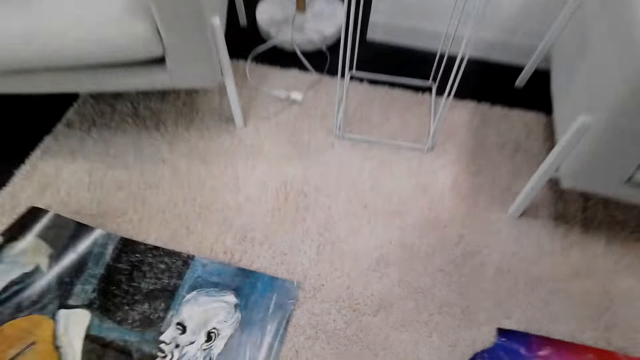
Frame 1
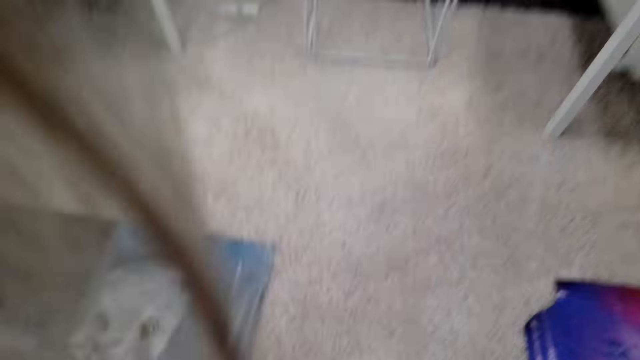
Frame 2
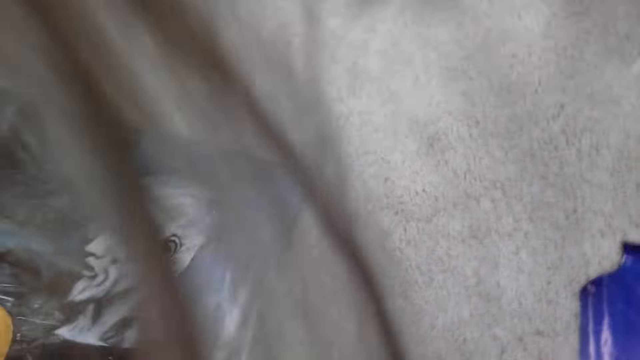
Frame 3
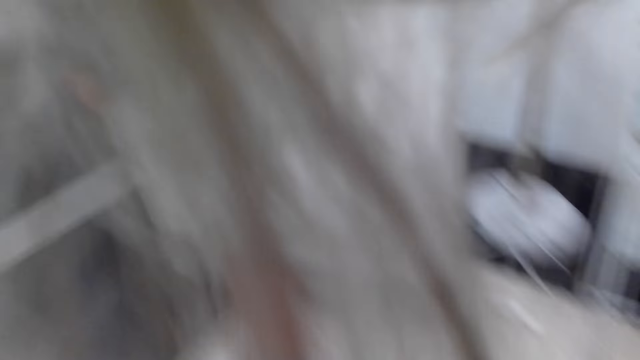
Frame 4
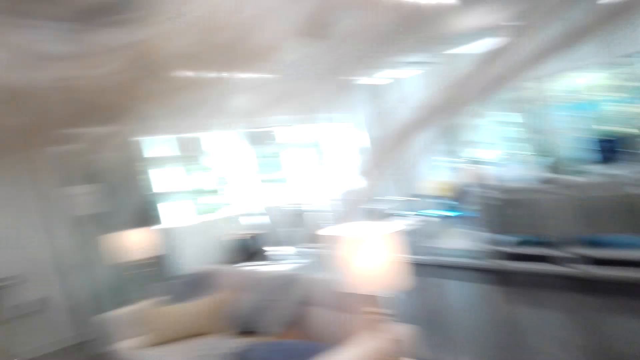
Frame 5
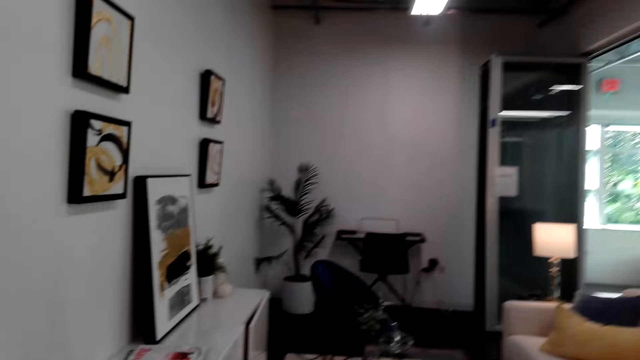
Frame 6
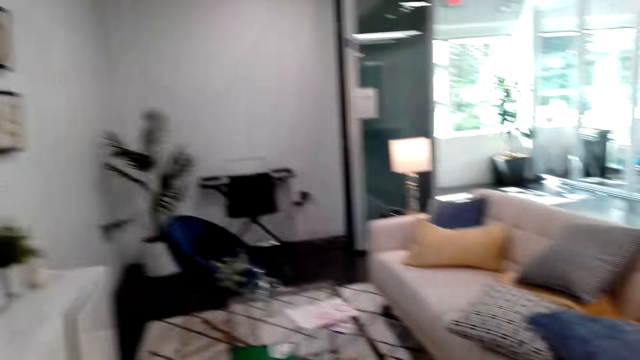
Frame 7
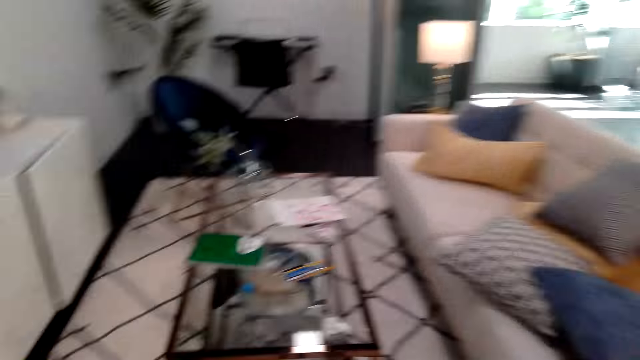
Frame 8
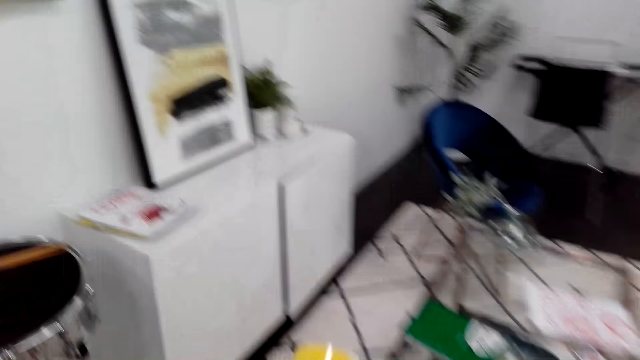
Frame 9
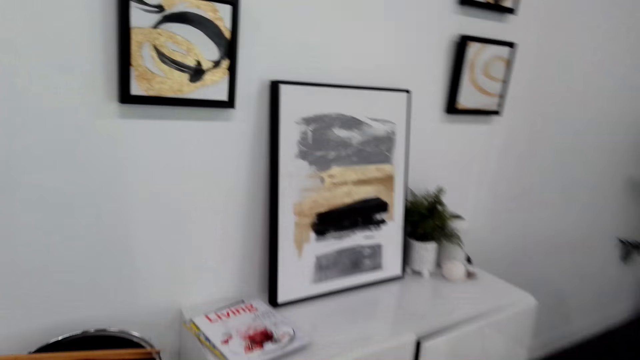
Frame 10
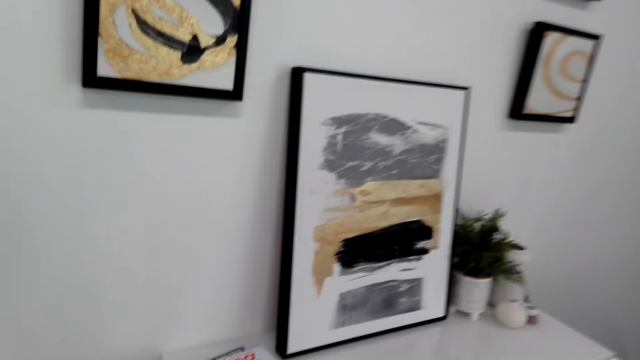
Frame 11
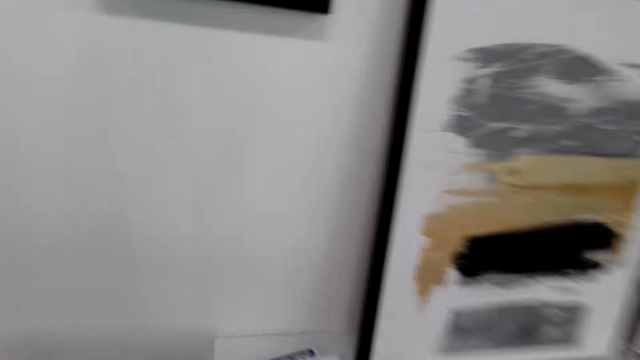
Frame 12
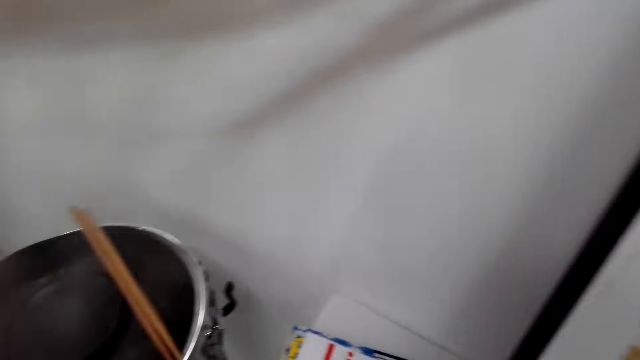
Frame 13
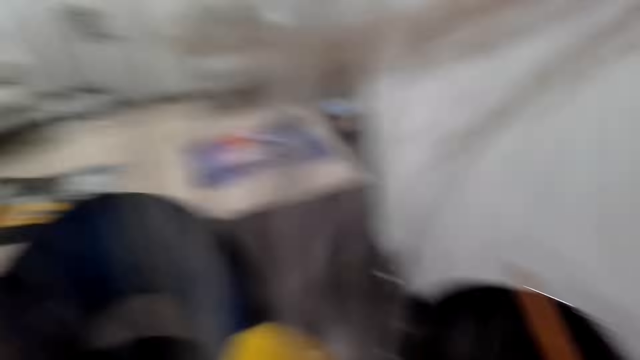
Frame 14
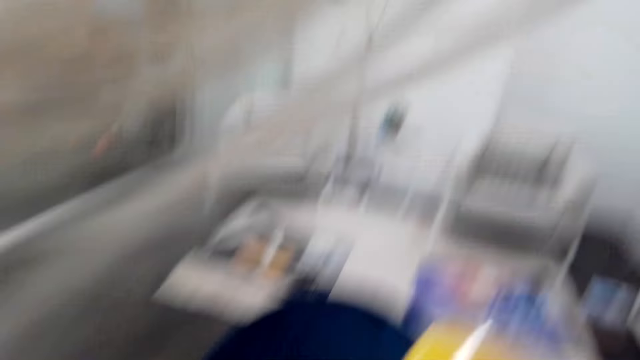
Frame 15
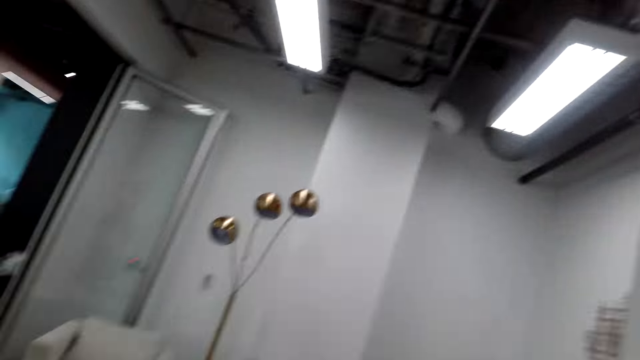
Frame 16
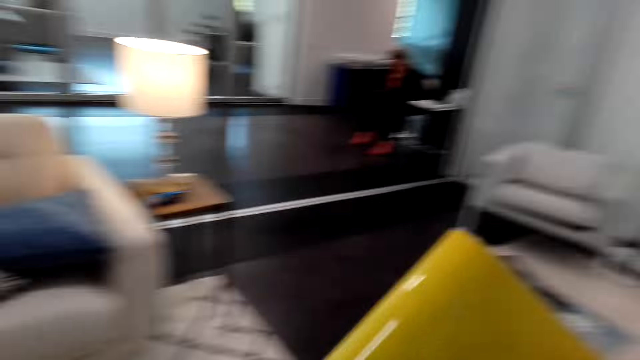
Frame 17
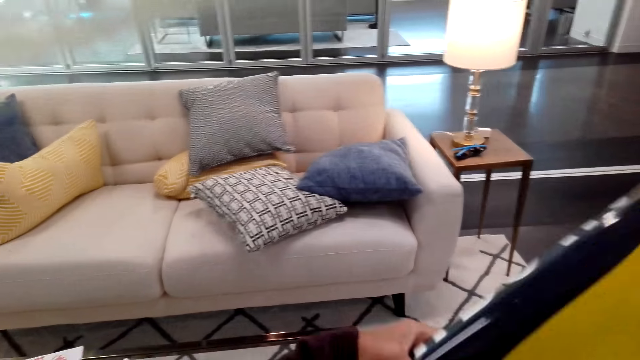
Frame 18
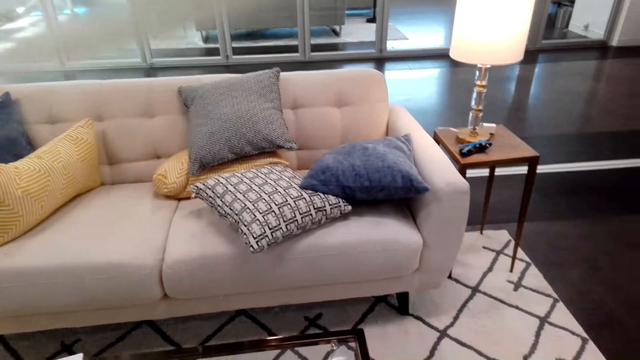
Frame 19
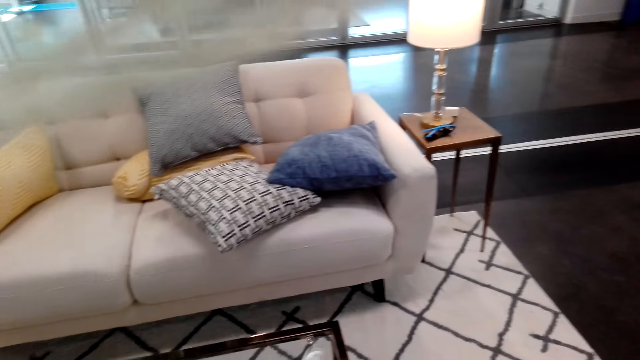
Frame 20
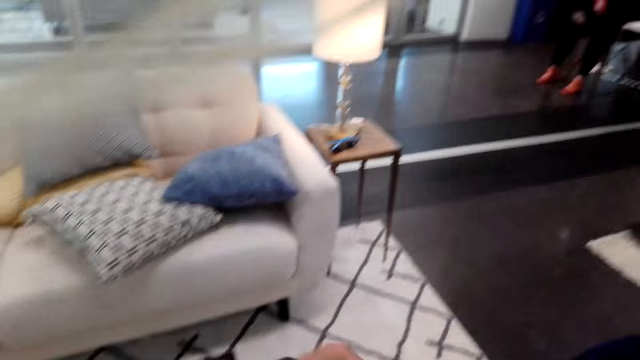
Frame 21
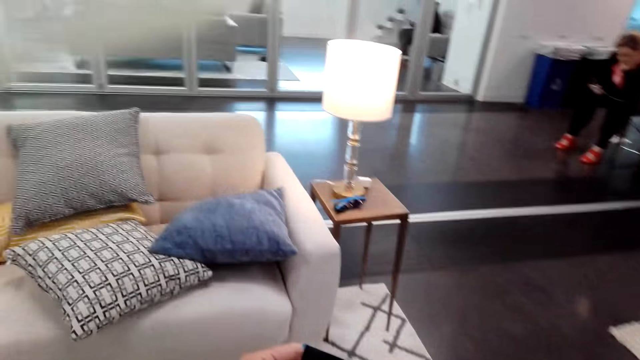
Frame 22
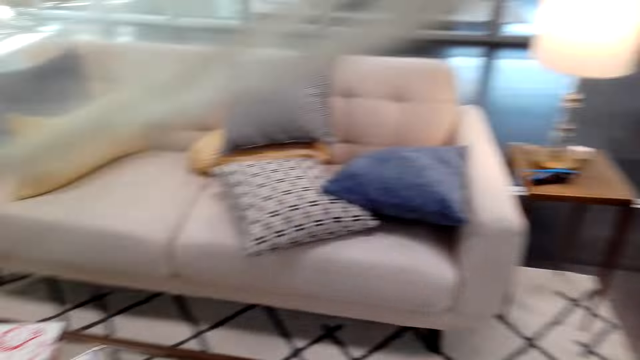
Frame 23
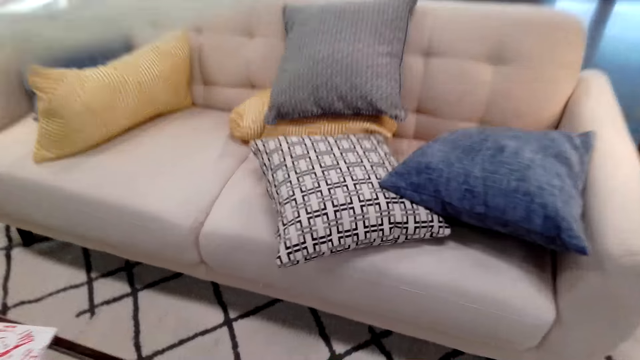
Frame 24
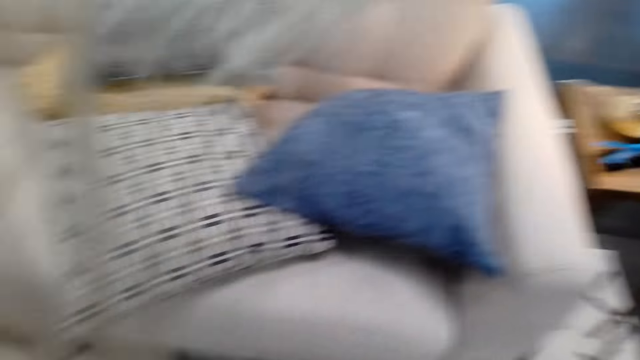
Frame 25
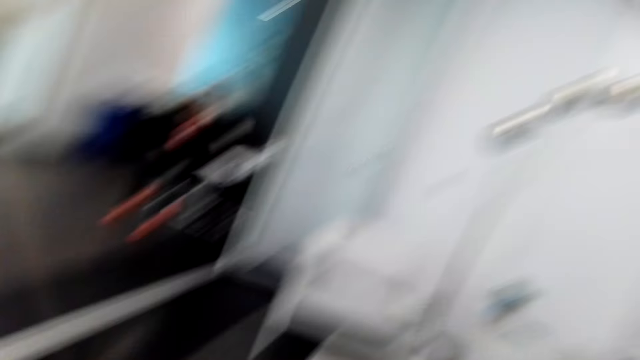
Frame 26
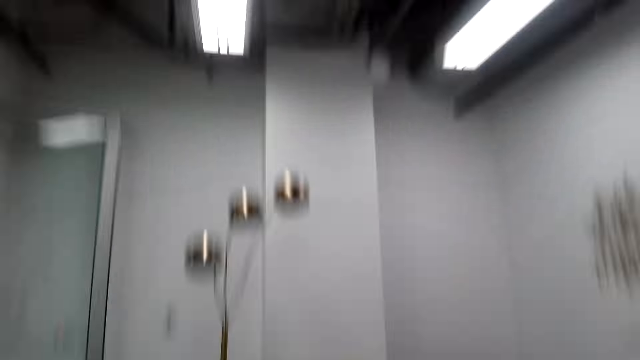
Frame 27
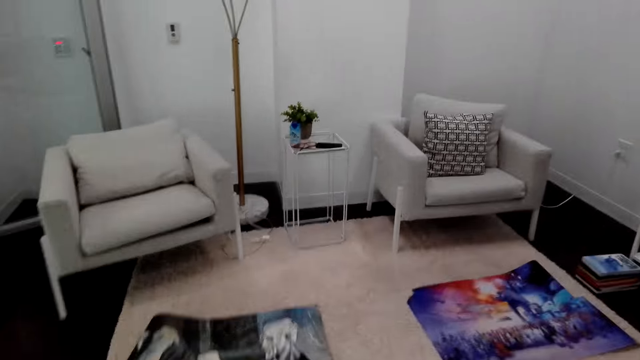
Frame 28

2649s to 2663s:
The camera wearer moves around the living room. They pick up a poster. They unfold the poster. They walk around the house. They carry the chart up. They touch the chart on the carpet.

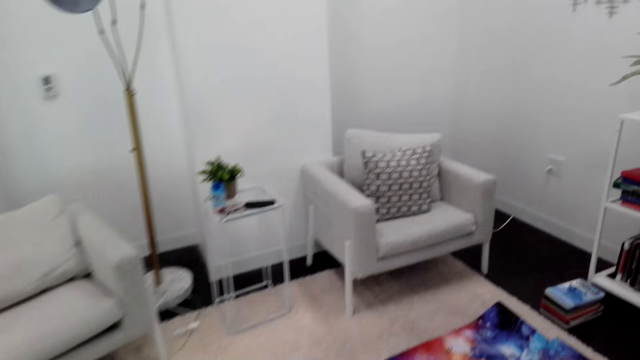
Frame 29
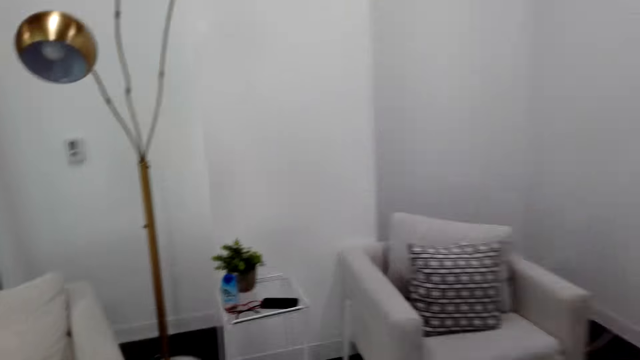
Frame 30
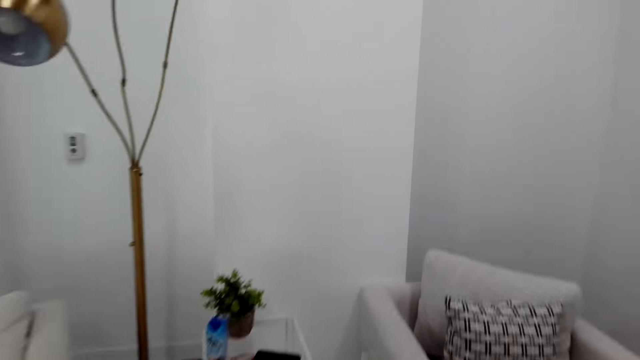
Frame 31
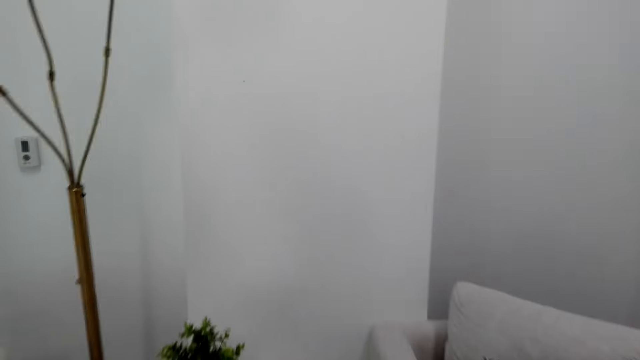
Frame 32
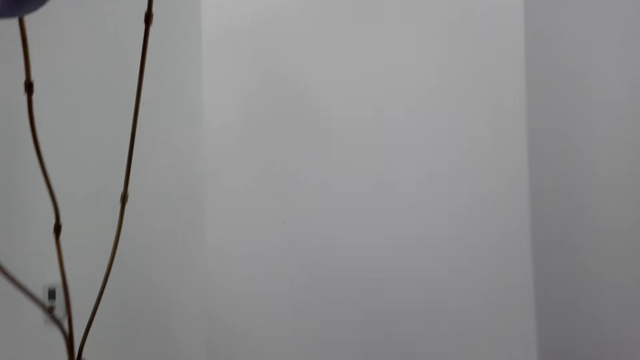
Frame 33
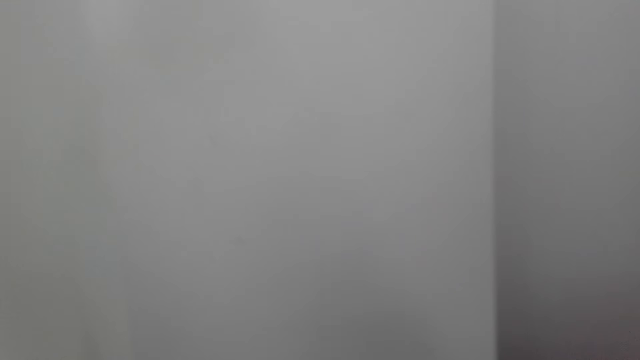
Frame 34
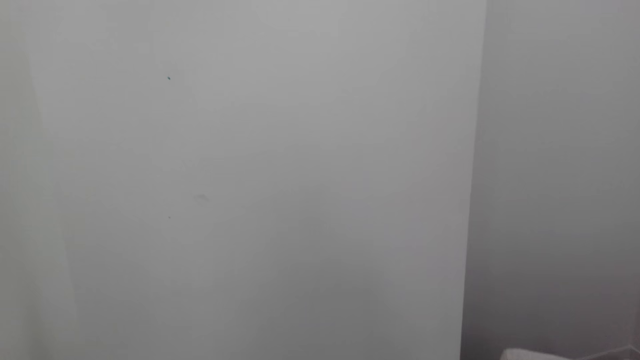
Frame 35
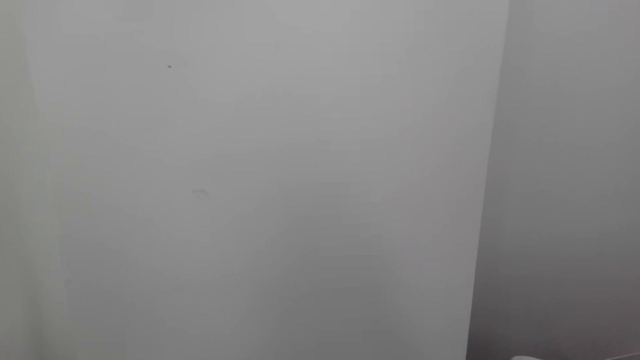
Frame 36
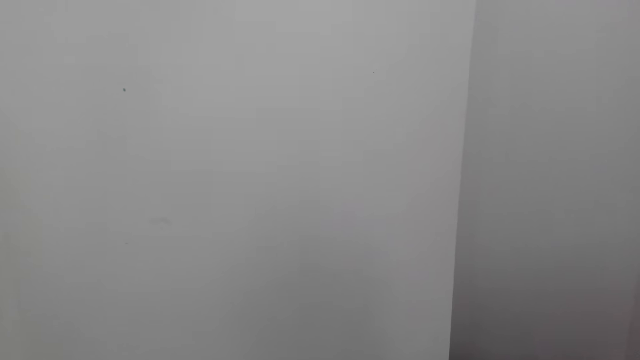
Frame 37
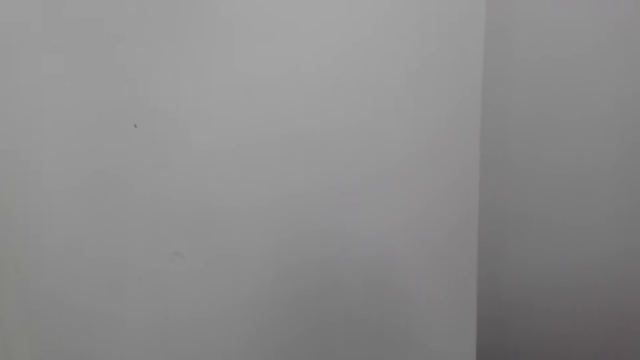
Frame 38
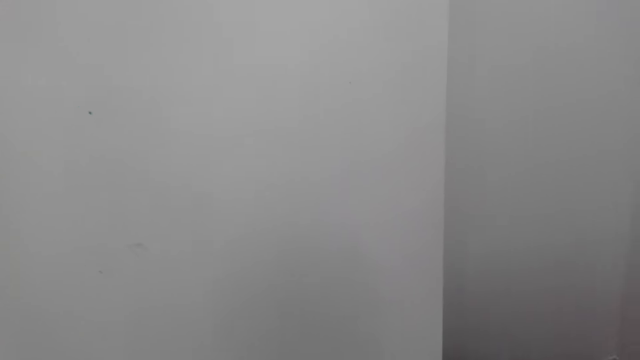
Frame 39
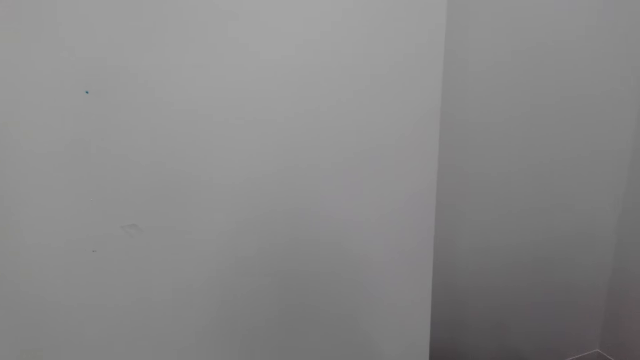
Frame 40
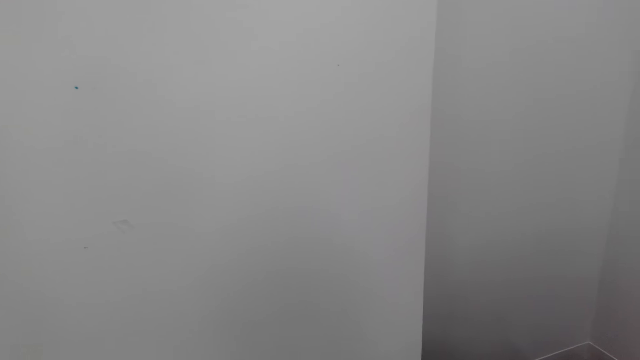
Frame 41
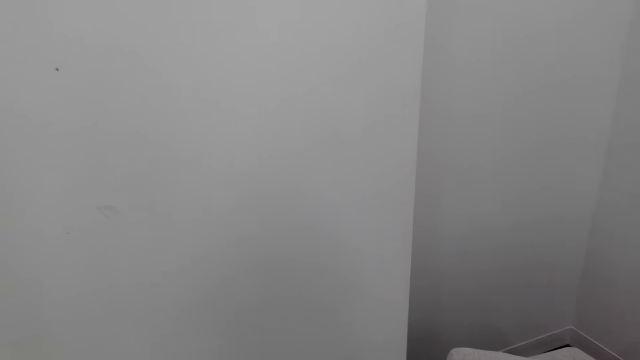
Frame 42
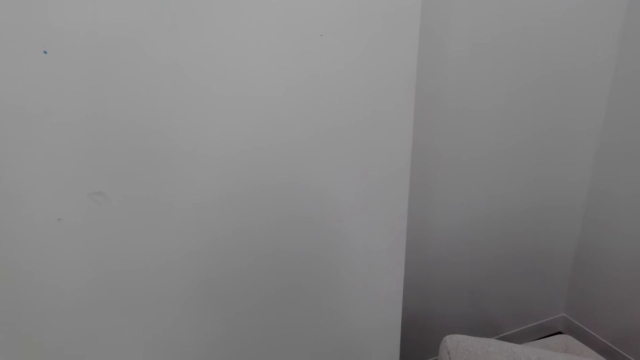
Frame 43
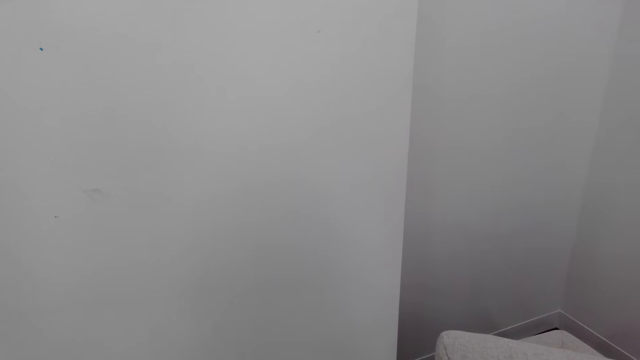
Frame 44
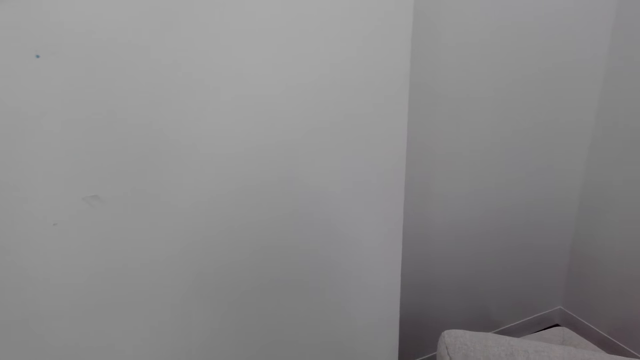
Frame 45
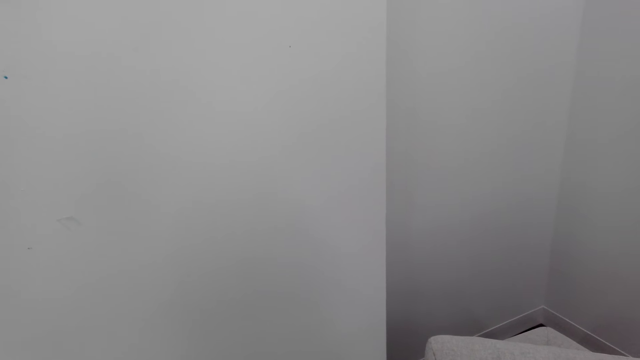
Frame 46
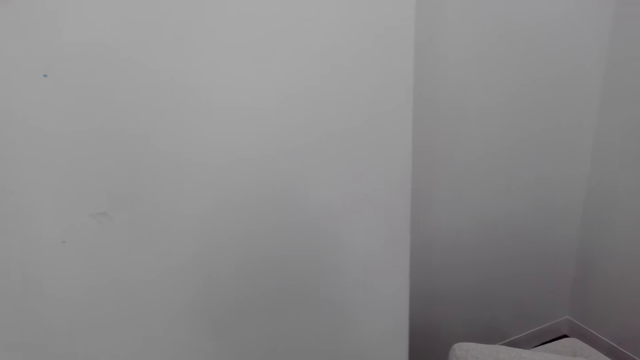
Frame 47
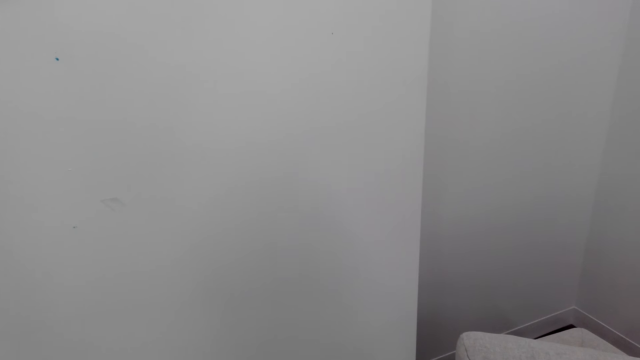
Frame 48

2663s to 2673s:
The camera wearer moves the camera around the living room. They measure the wall with the tape measure. They look around the house.
